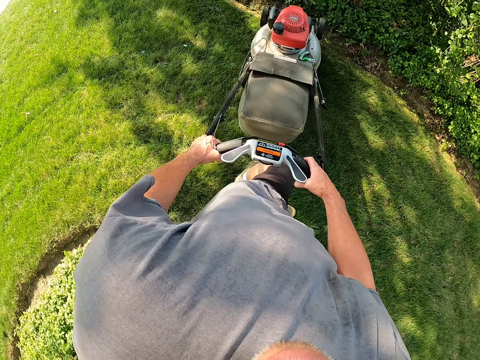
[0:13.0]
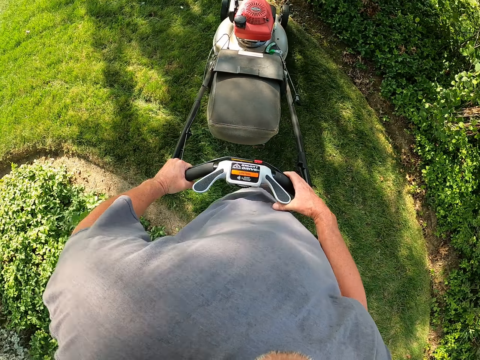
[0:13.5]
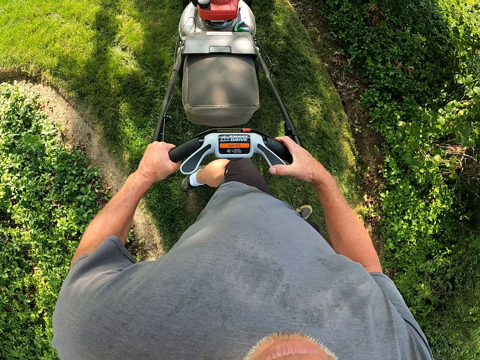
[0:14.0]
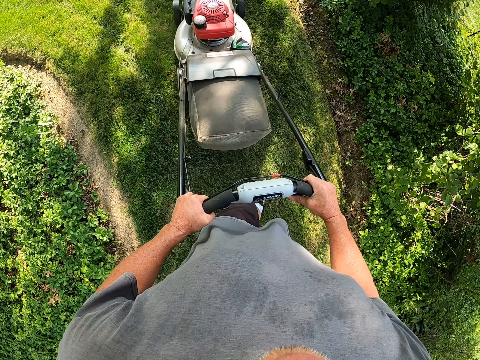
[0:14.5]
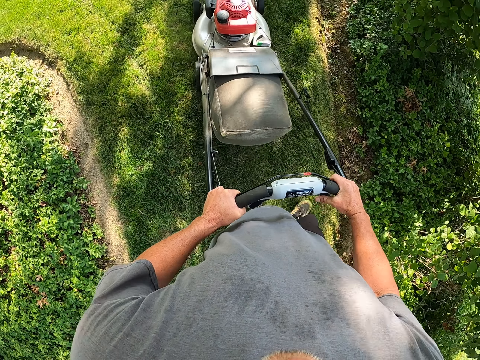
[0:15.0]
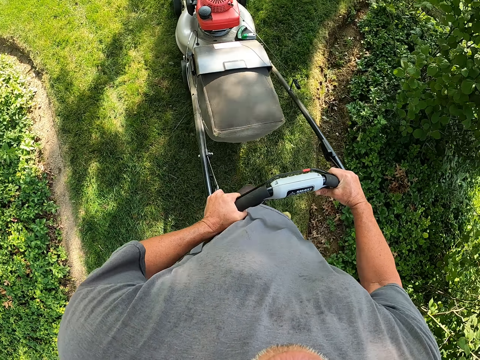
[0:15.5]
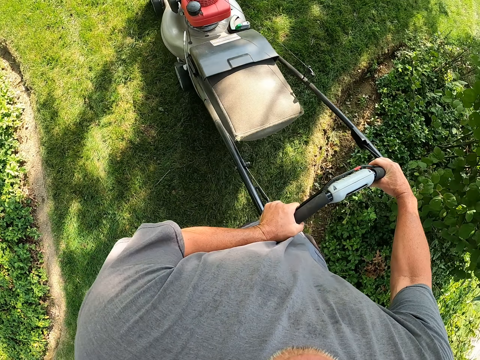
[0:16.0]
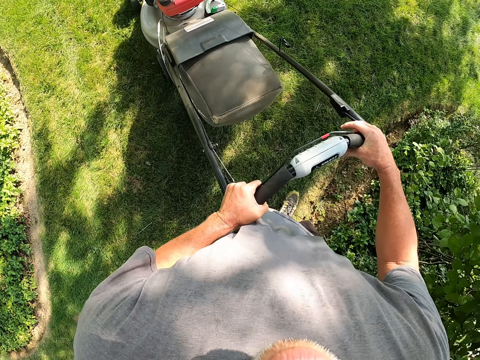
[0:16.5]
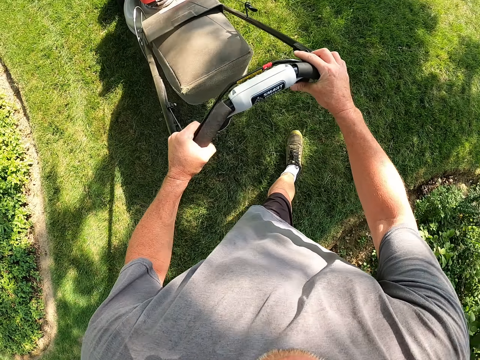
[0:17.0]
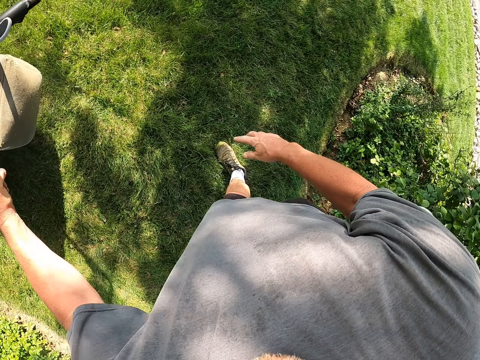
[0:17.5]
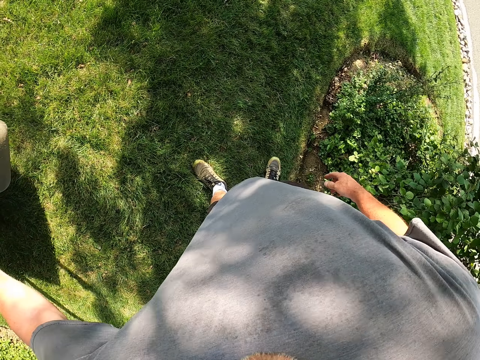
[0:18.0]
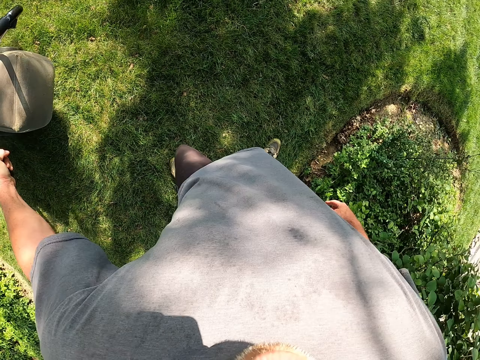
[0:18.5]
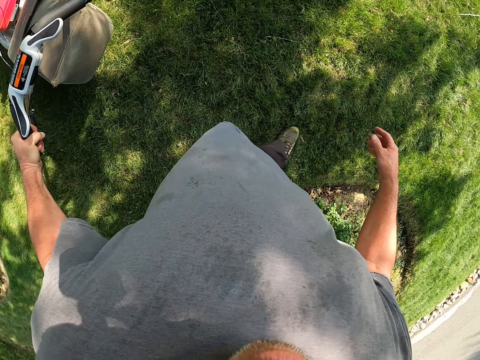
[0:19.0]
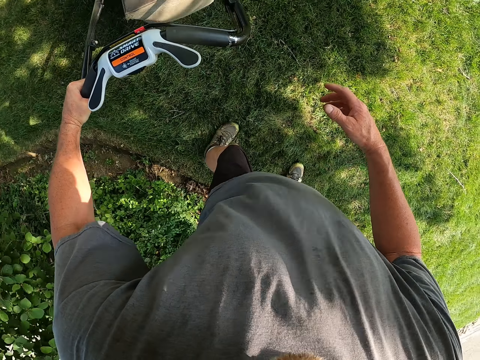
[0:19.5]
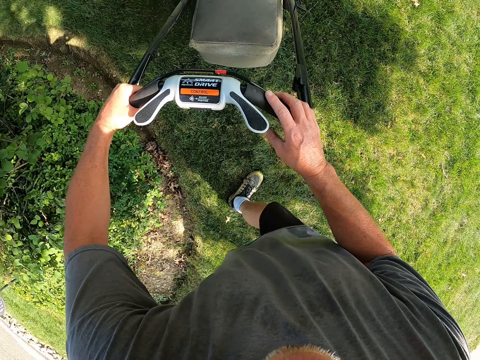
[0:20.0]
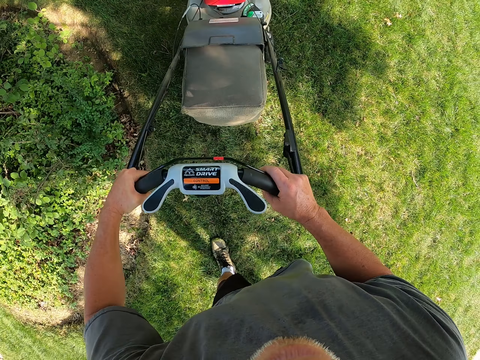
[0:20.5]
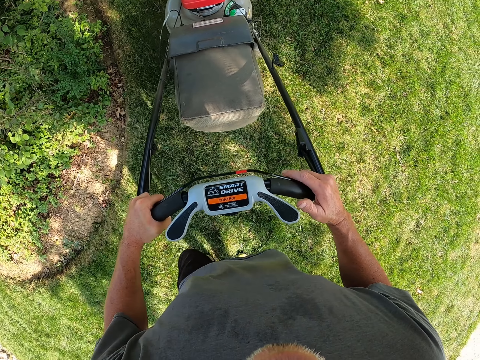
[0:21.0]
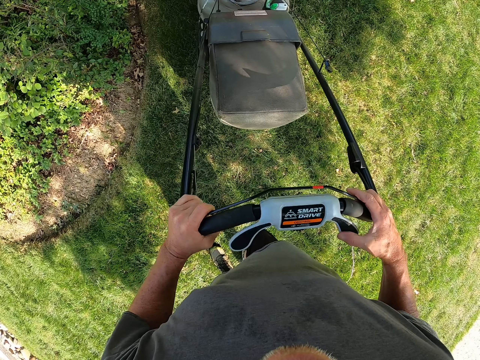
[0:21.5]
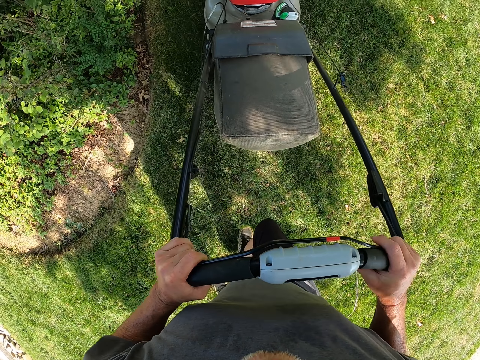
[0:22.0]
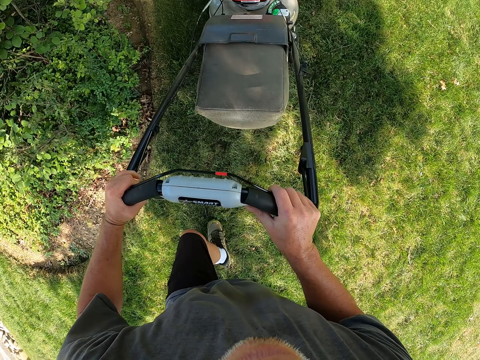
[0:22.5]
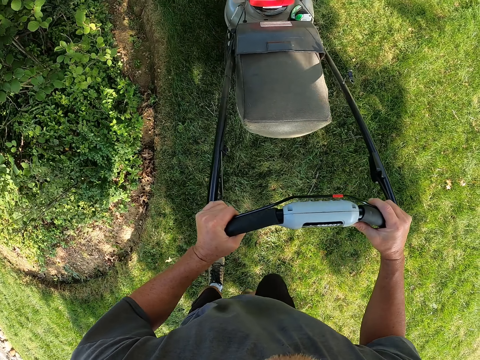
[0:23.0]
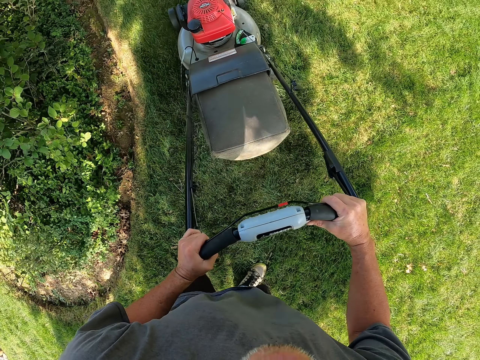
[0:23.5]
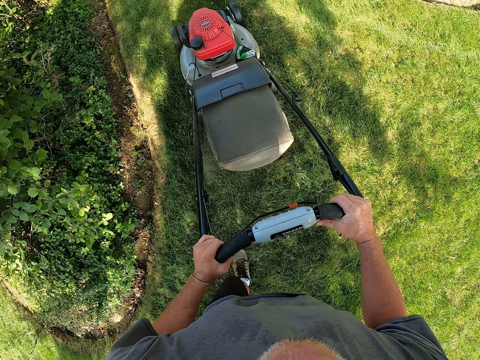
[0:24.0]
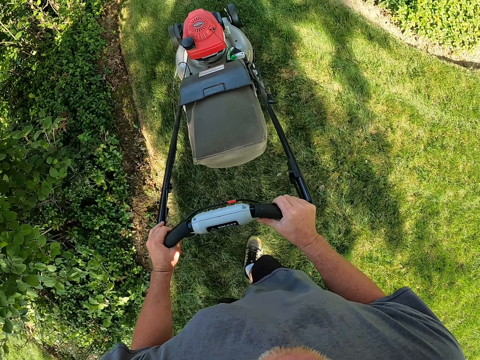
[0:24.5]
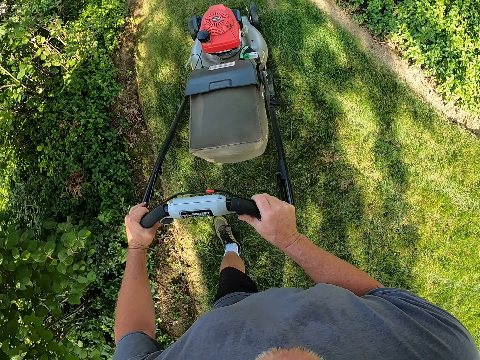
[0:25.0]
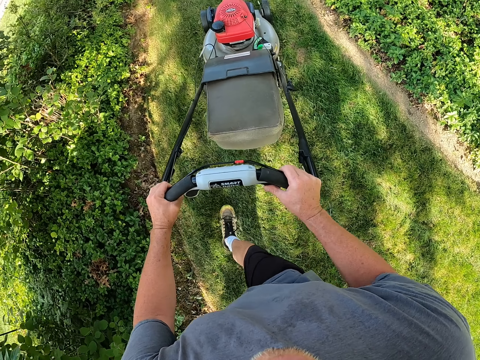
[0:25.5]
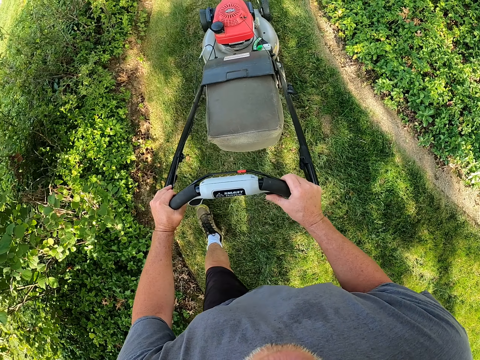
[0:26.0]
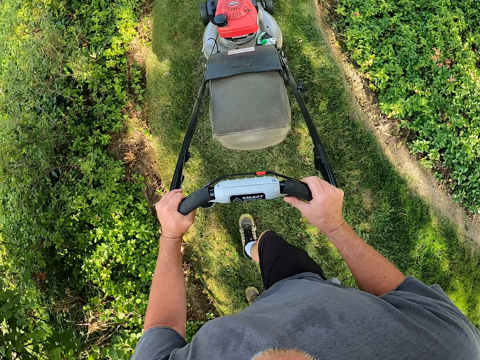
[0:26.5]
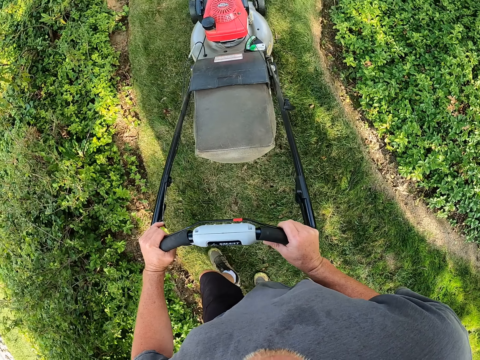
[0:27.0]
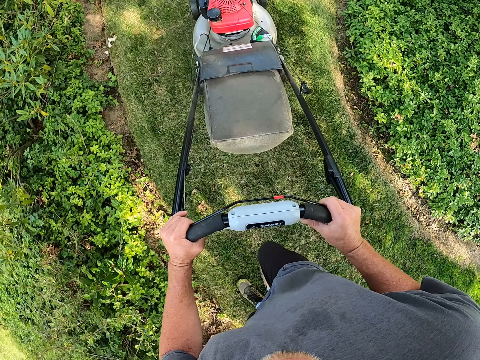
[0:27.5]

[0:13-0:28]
The camera wearer turns left. He holds a lawn mower. He withdraws one hand. He pulls the lawn mower. He holds the lawn mower with his right hand. He pulls the lawn mower. He cuts grass with the lawn mower.

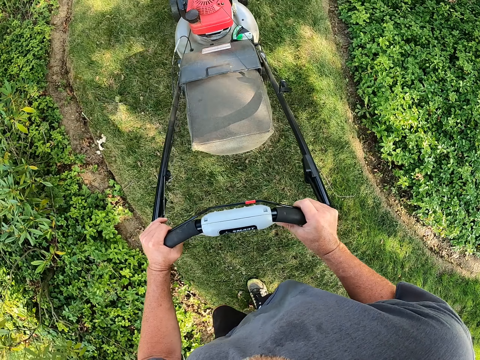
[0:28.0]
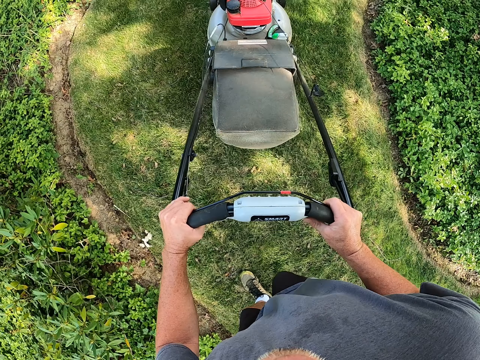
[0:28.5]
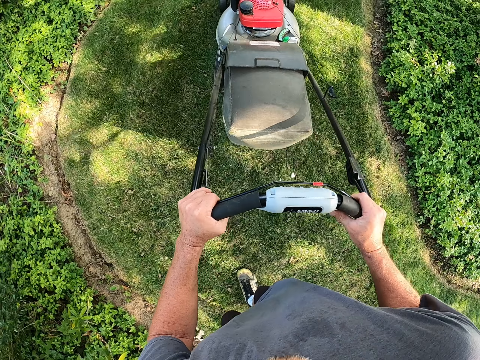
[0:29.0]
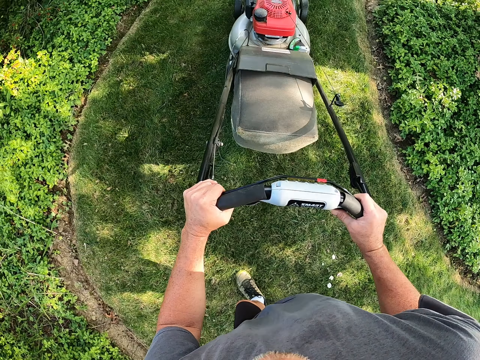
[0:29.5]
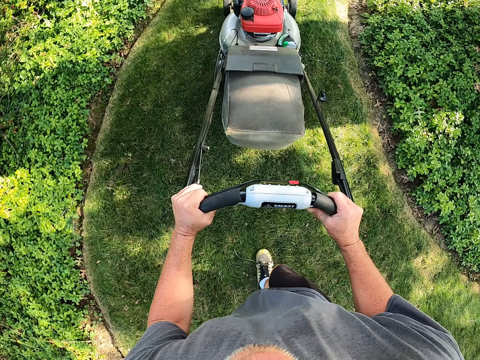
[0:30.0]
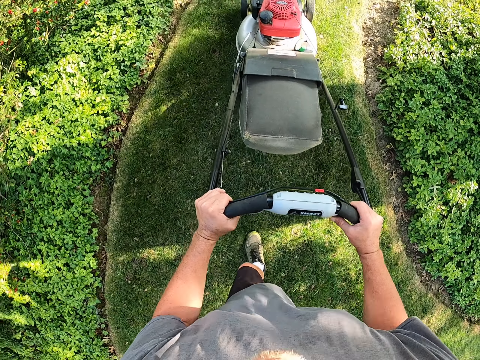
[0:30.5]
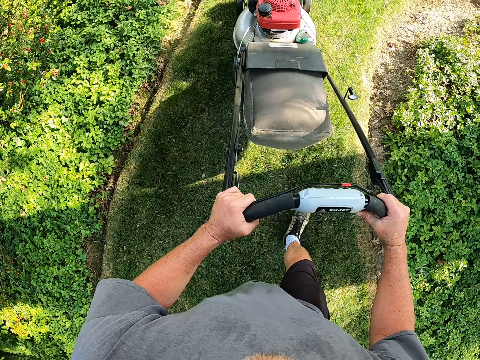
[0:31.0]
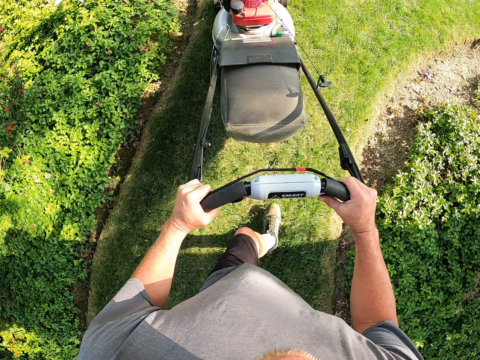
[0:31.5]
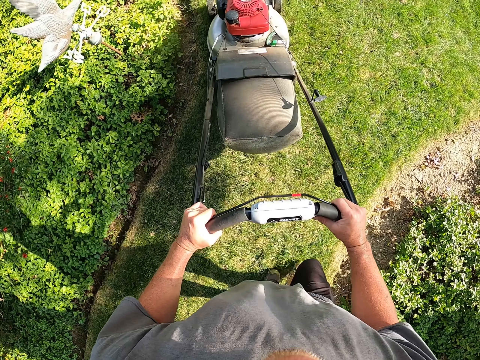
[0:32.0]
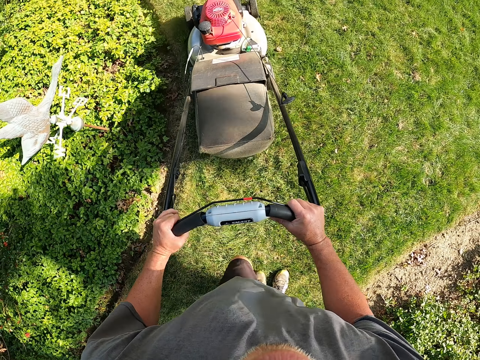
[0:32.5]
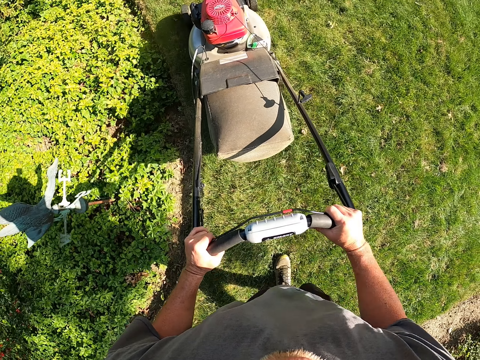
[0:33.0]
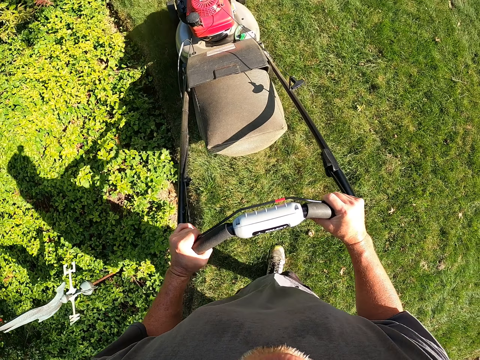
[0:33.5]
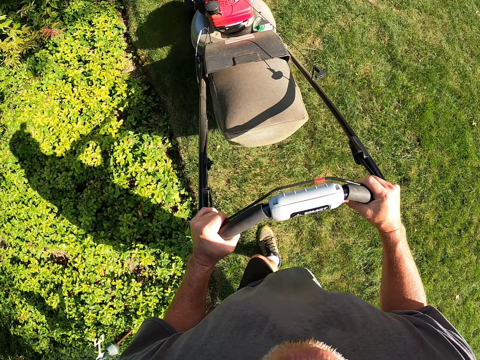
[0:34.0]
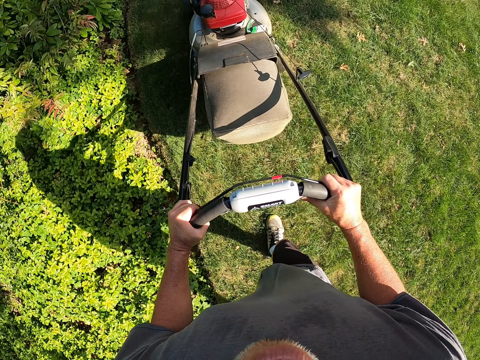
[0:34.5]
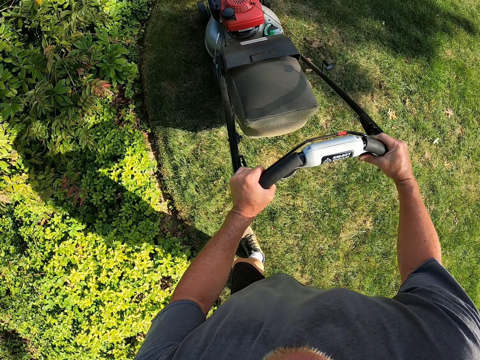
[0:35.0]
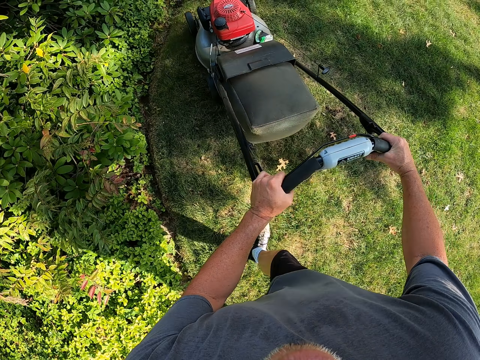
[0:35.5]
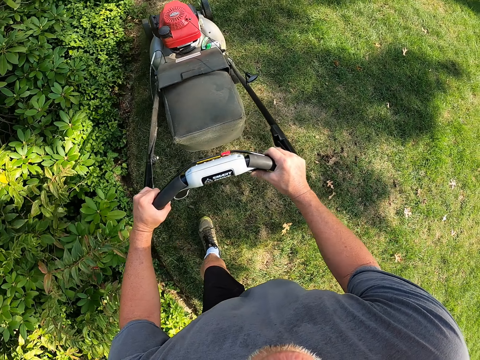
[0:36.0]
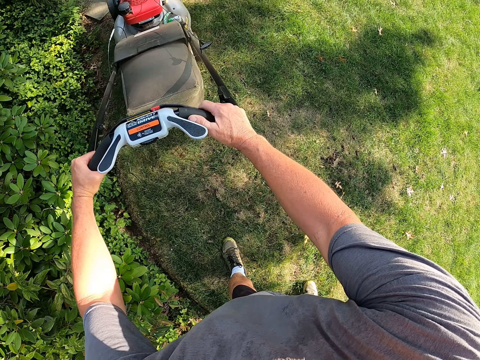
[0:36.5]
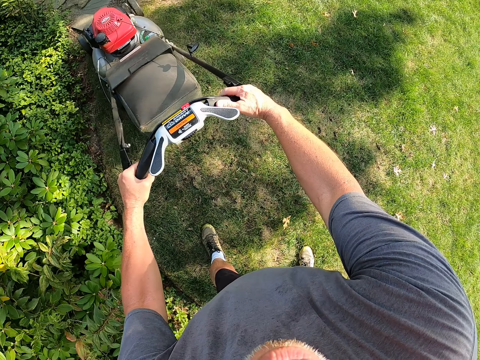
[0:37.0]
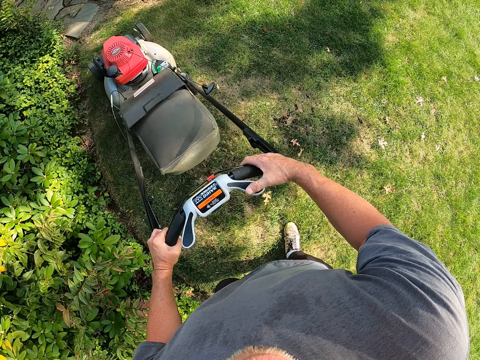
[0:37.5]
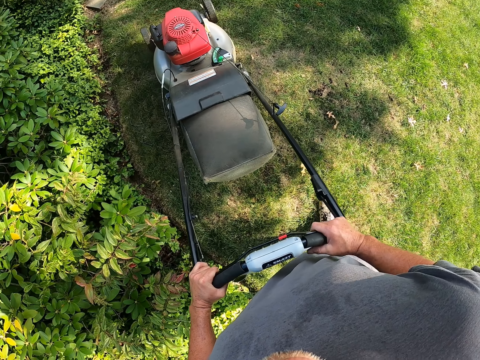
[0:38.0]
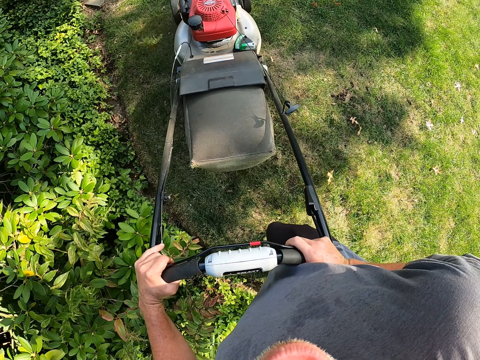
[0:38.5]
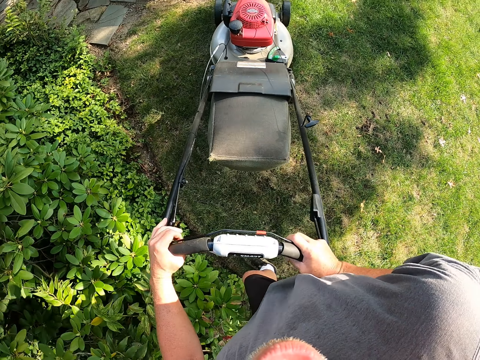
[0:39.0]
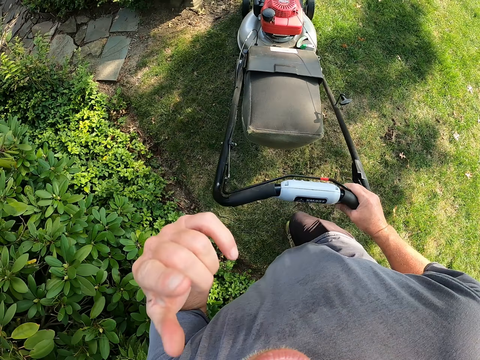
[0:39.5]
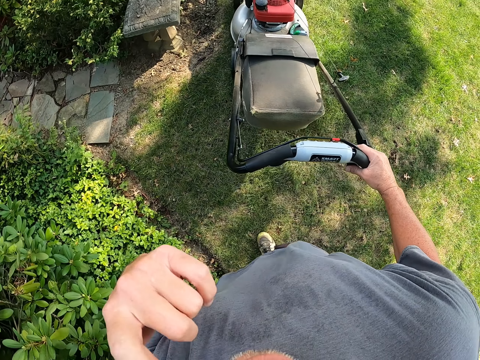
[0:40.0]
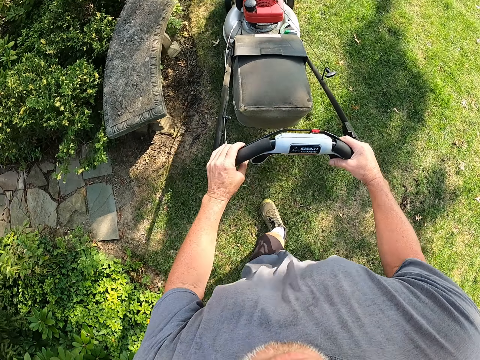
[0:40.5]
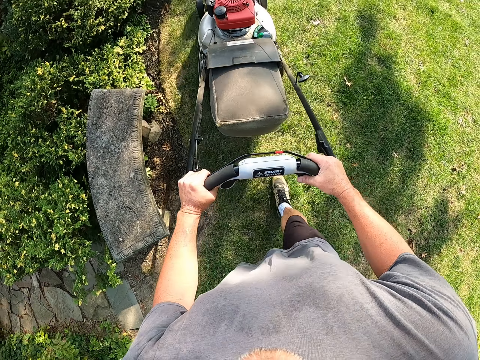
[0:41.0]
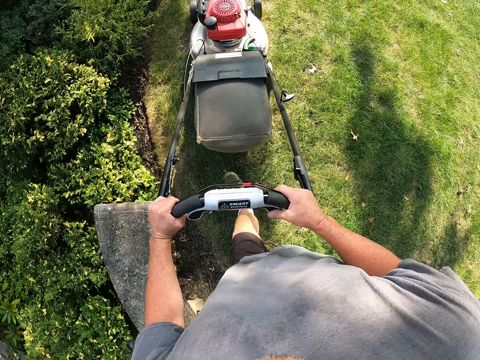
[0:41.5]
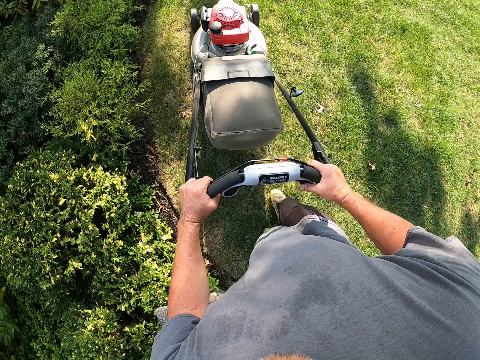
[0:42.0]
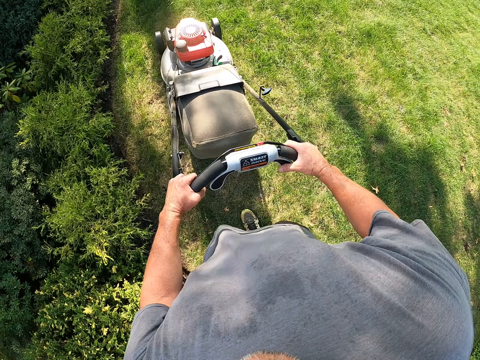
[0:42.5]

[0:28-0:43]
The camera wearer pulls a lawn mower. He raises his left hand. He cuts grass with the lawn mower.
